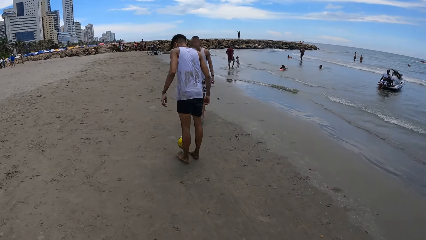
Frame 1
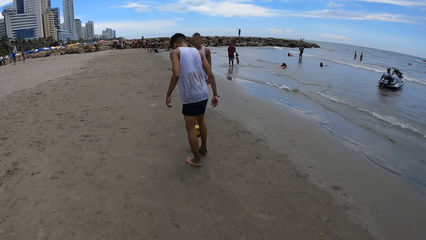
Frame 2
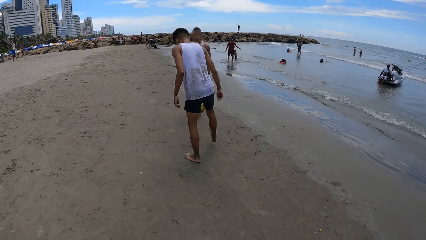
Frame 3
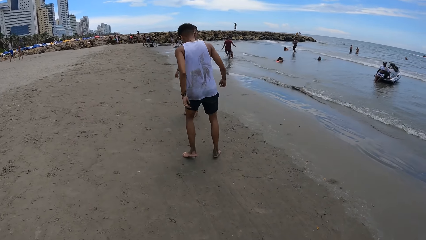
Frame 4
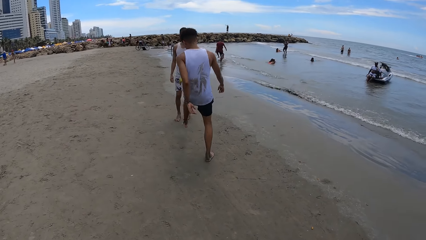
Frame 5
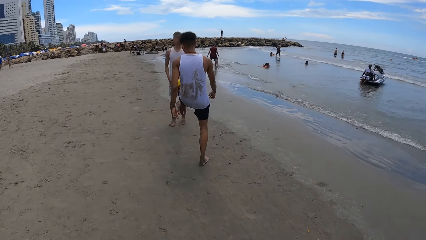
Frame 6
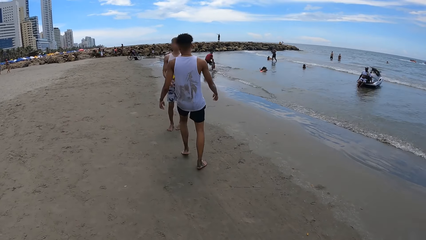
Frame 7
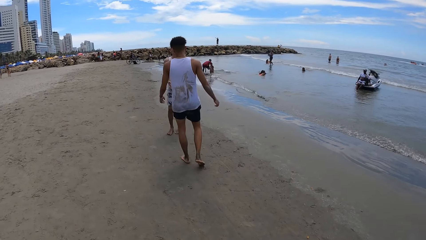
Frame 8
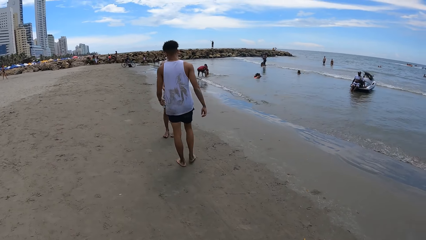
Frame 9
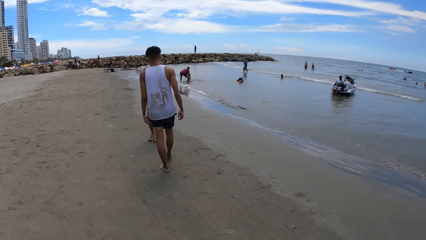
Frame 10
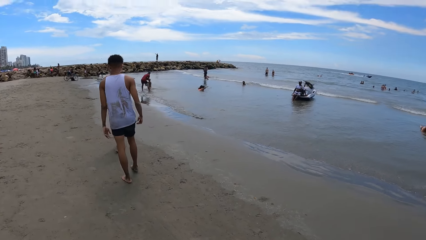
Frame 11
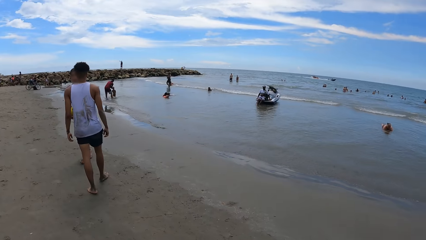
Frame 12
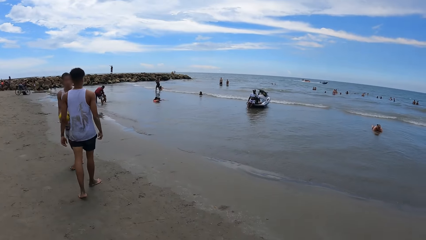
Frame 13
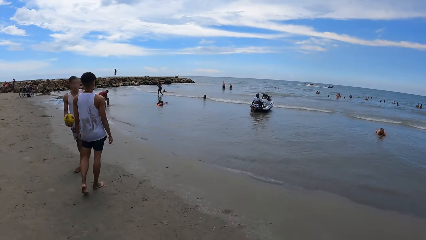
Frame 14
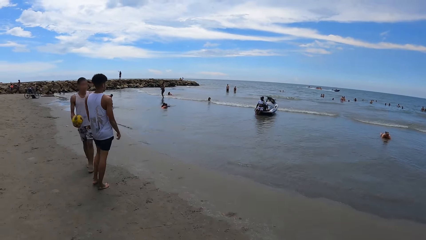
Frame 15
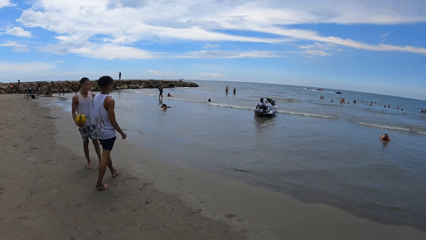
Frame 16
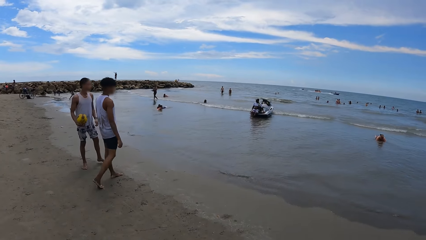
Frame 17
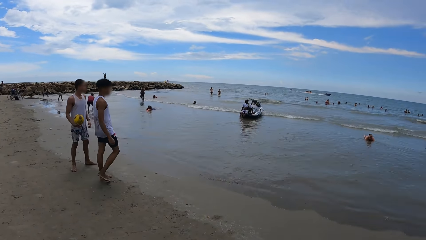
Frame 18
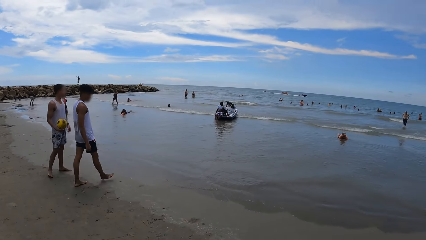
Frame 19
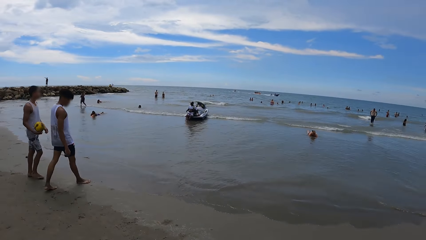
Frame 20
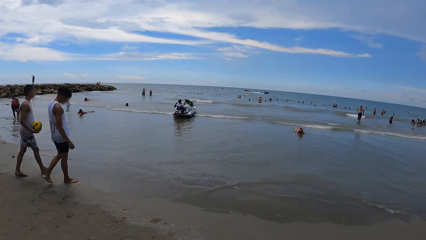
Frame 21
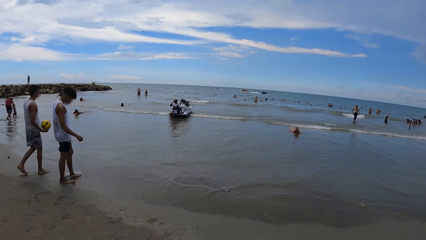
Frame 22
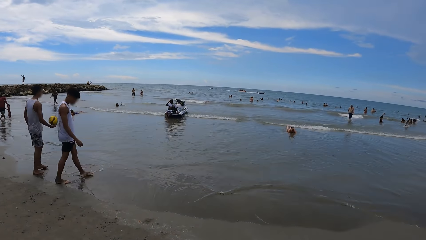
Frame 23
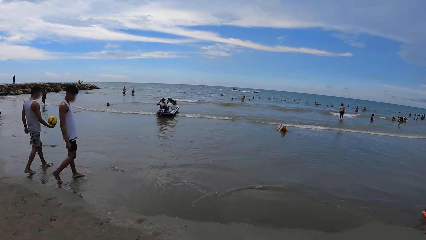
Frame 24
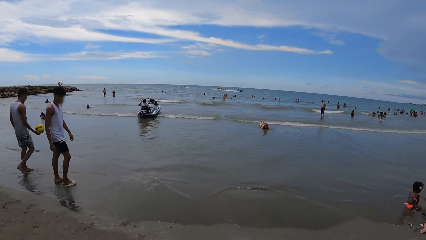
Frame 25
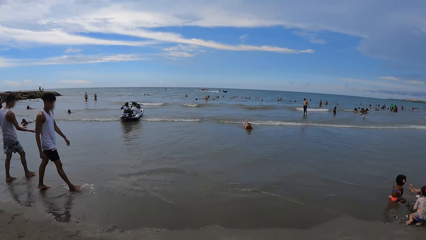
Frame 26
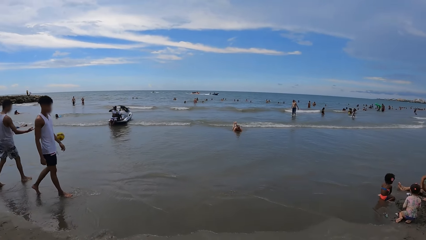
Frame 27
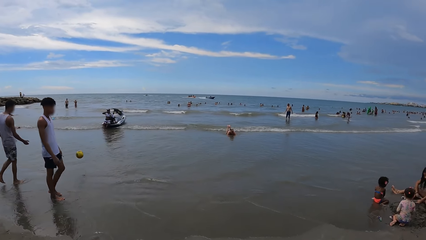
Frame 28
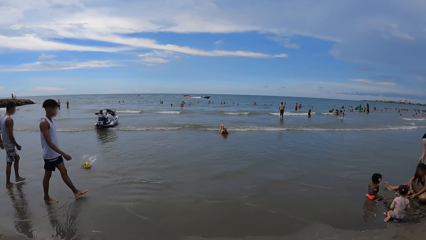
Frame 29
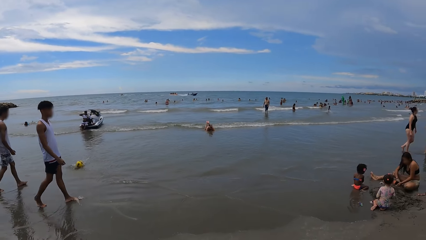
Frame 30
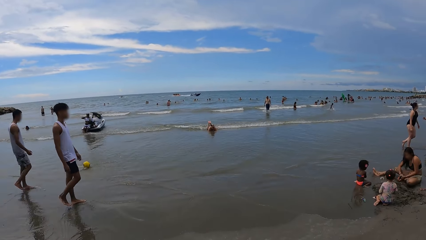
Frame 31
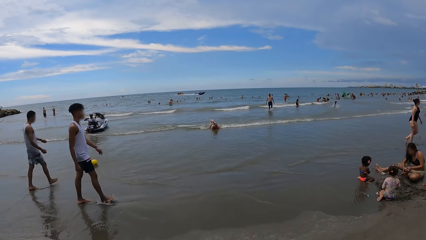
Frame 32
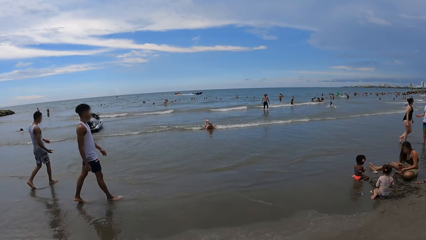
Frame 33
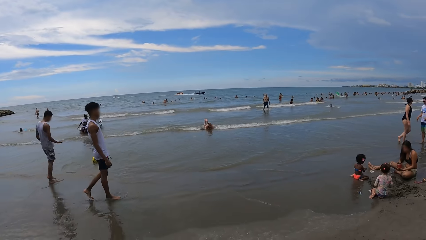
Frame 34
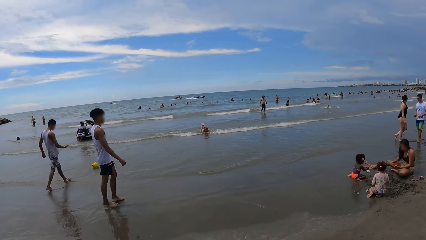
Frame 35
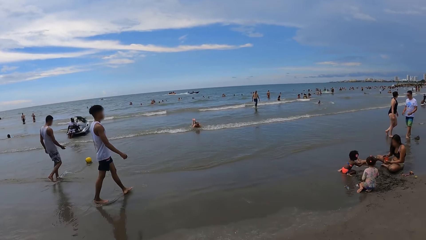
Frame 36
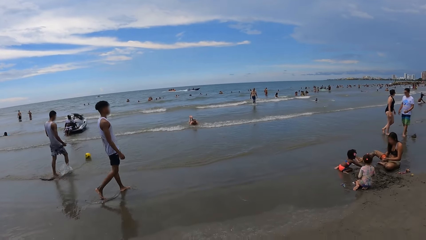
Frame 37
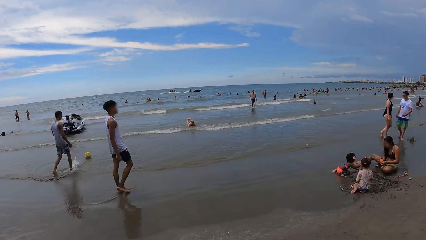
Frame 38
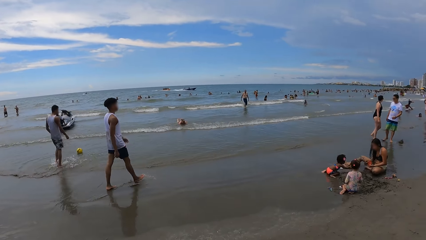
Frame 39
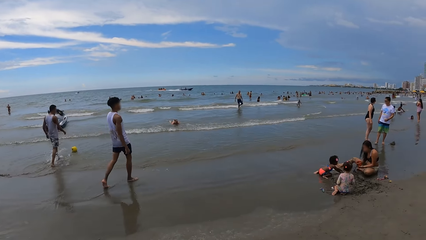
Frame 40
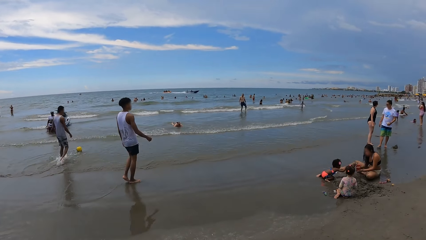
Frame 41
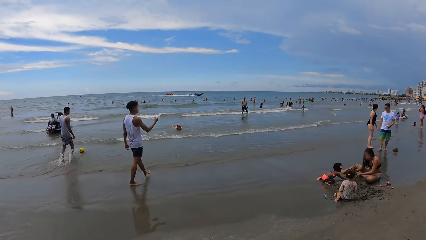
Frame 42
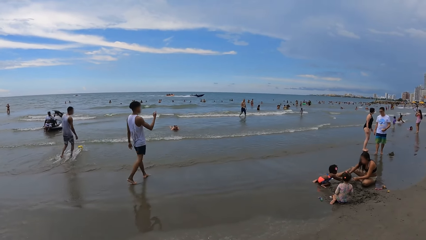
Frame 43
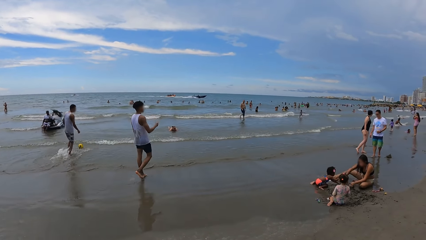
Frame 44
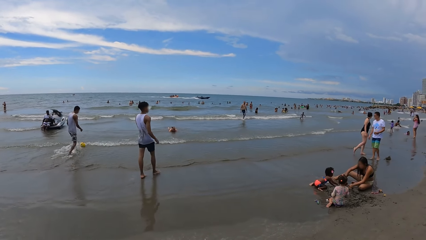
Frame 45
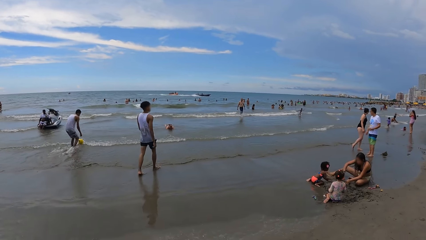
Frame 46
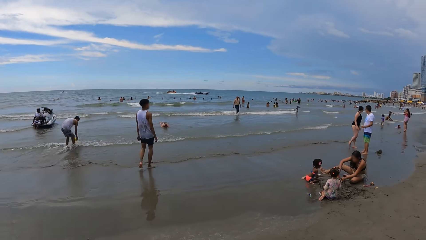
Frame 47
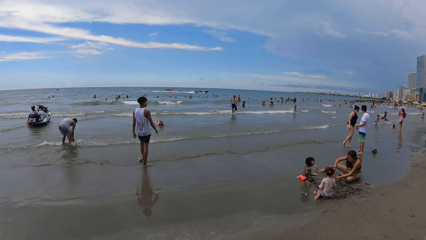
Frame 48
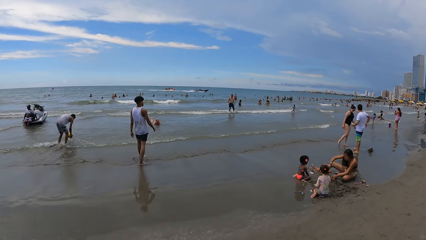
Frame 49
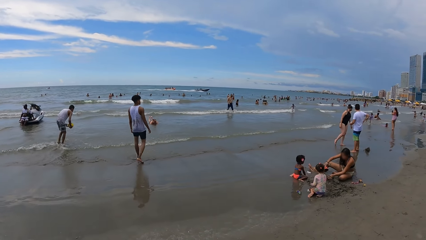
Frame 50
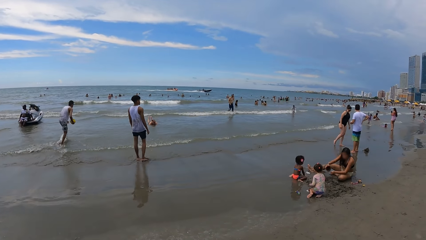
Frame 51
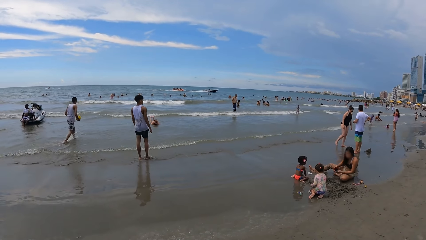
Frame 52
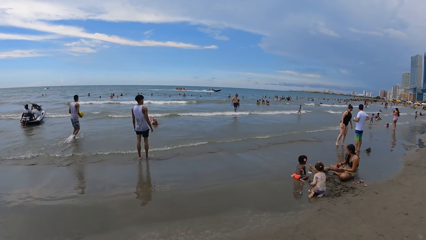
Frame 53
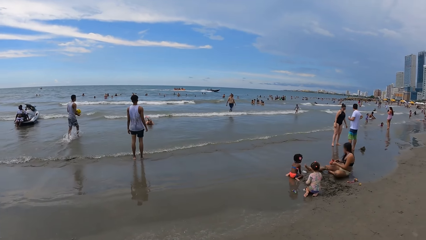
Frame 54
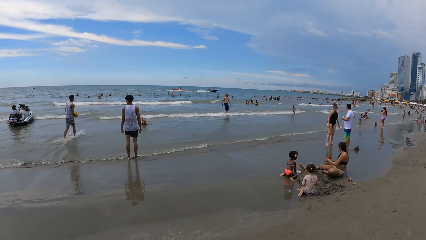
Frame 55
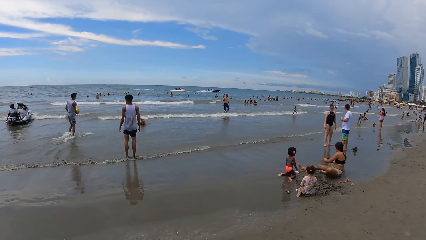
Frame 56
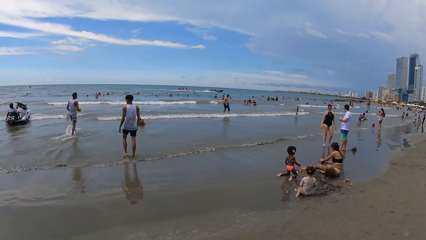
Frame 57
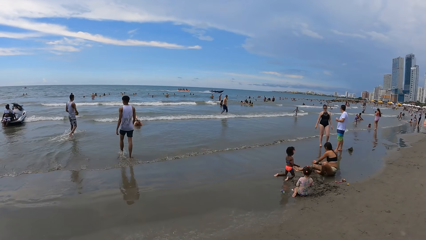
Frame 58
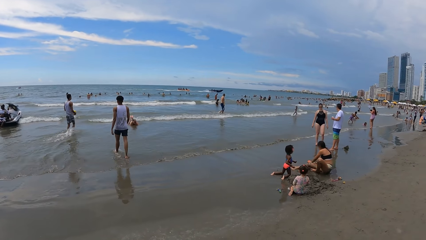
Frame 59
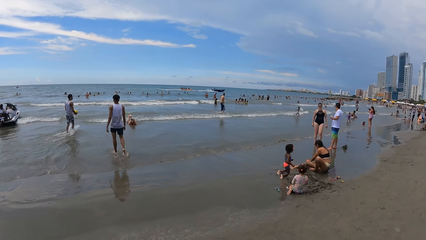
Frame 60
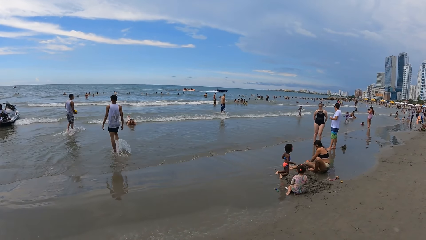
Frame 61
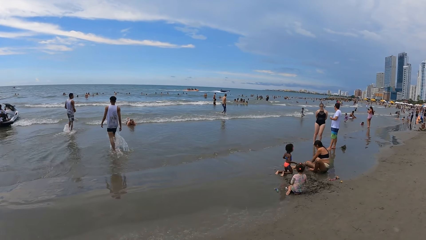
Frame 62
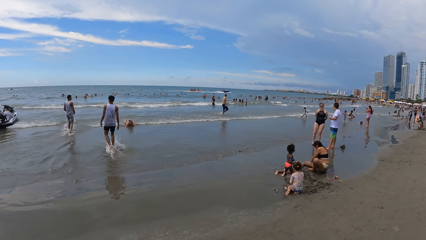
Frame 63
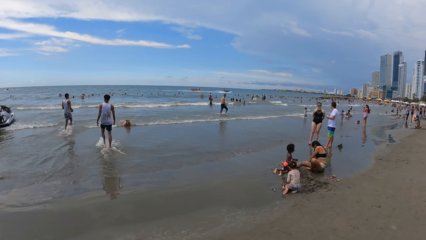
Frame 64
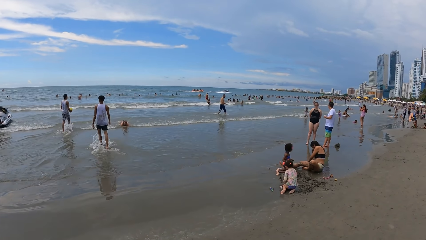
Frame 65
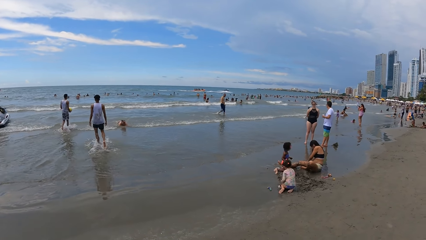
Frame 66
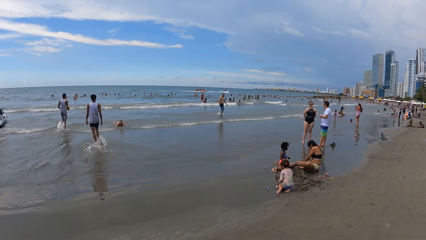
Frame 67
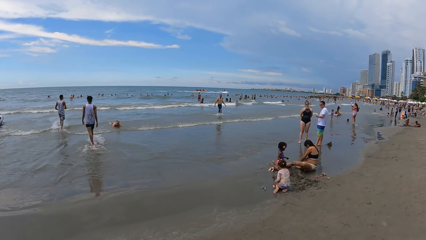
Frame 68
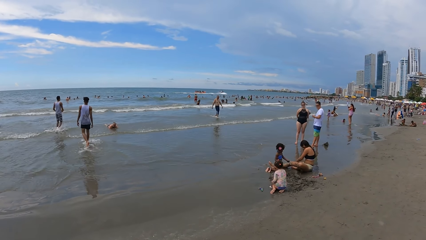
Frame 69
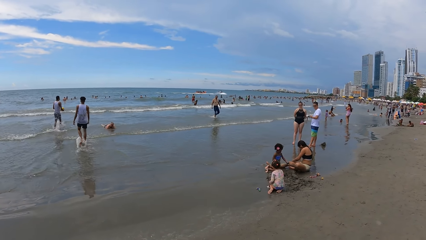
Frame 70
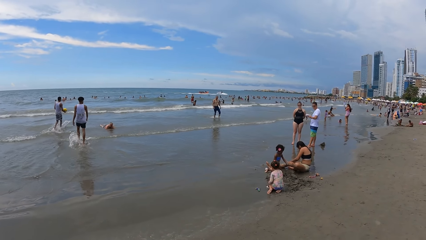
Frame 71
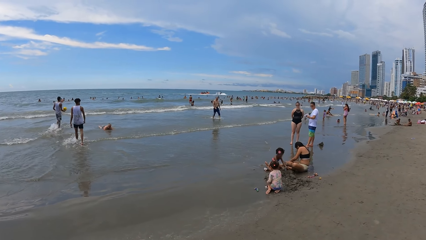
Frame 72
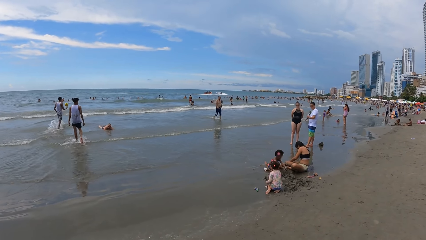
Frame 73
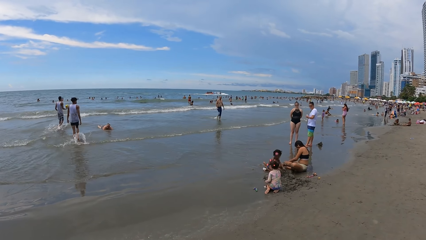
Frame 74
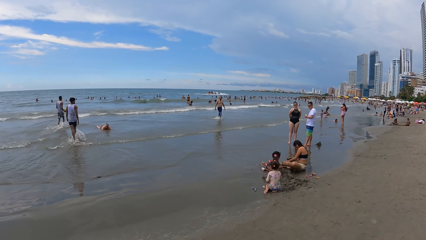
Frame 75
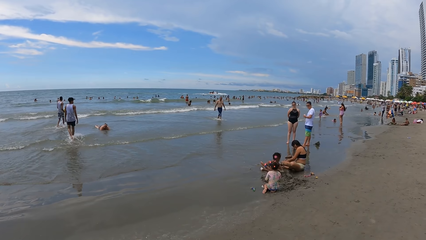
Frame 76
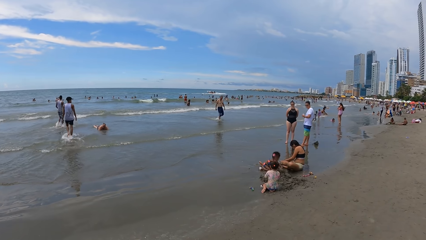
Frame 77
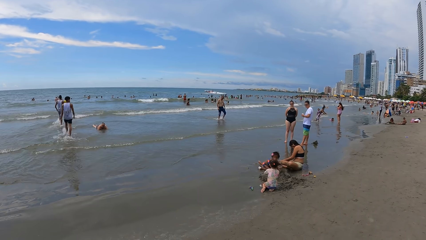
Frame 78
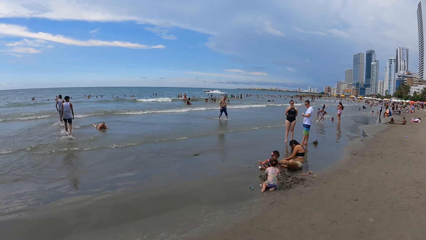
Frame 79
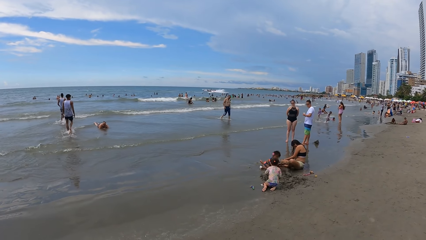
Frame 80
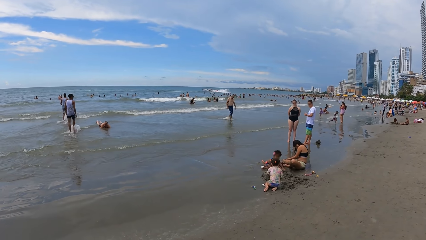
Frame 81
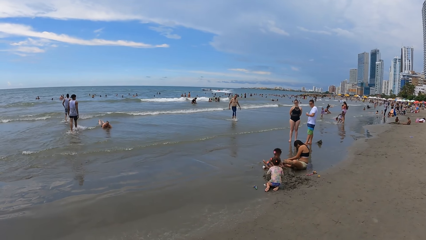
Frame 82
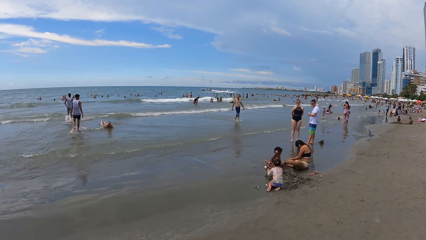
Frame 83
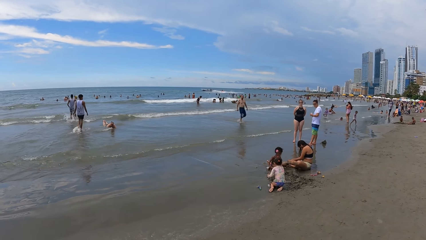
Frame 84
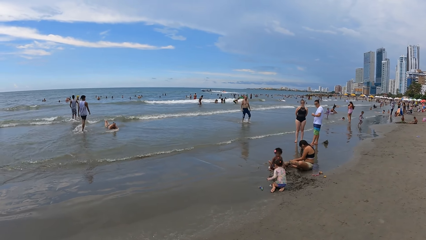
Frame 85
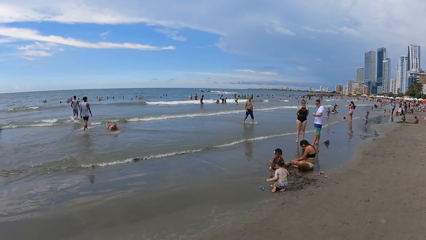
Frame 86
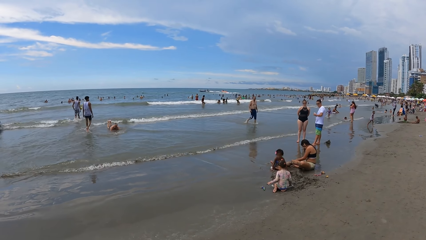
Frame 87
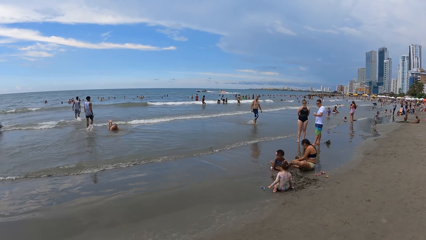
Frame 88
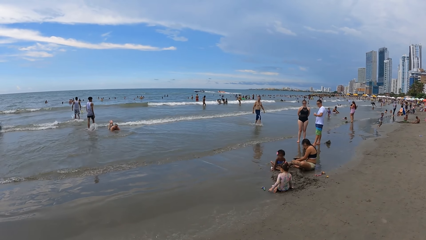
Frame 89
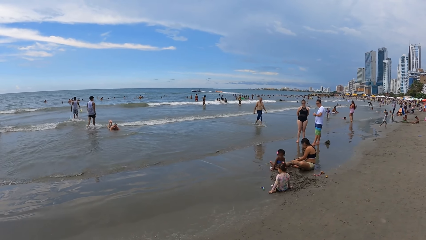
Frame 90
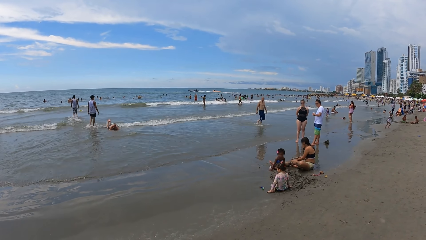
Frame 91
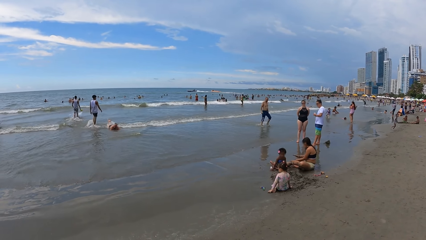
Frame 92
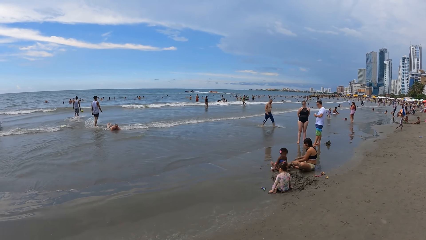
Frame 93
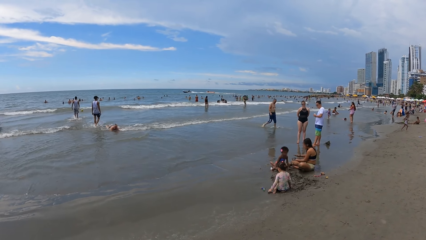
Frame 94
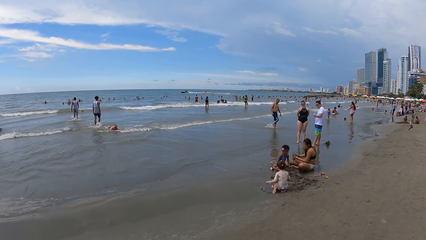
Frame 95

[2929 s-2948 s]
The camera wearer stares at the people.
